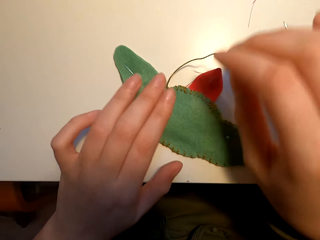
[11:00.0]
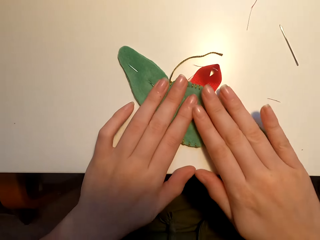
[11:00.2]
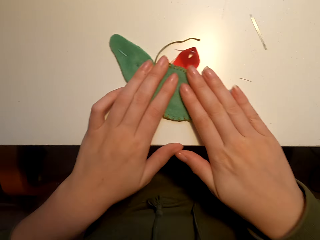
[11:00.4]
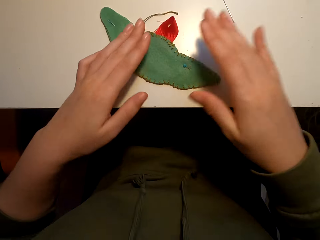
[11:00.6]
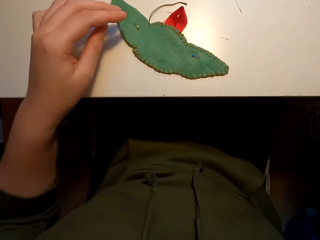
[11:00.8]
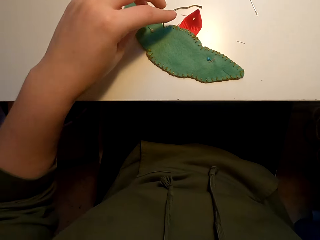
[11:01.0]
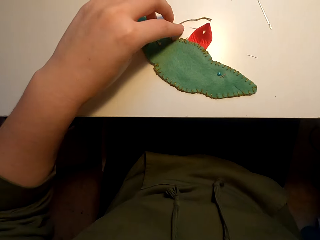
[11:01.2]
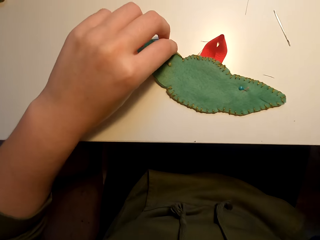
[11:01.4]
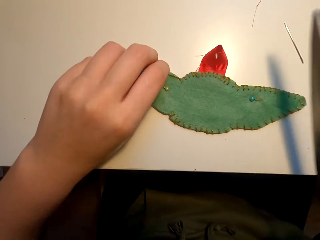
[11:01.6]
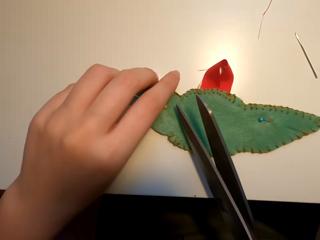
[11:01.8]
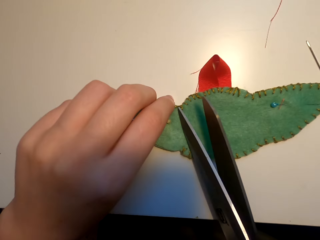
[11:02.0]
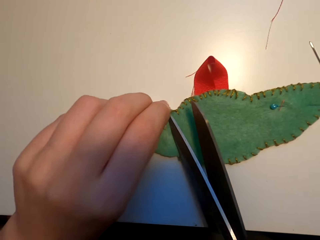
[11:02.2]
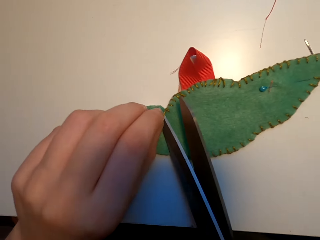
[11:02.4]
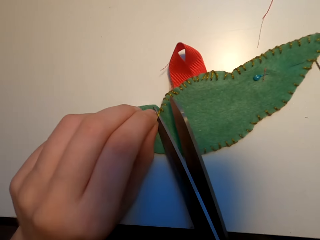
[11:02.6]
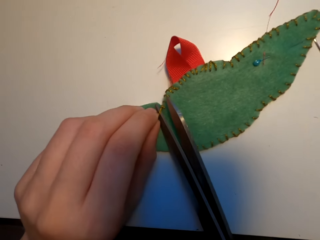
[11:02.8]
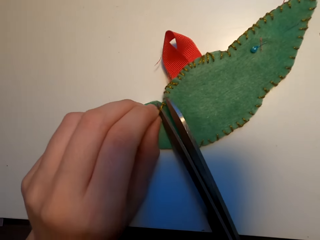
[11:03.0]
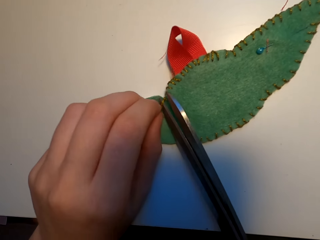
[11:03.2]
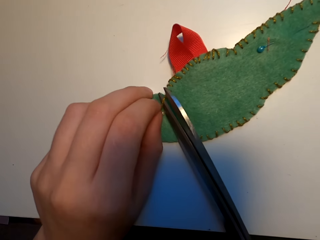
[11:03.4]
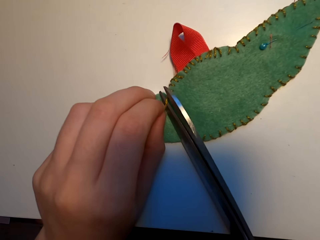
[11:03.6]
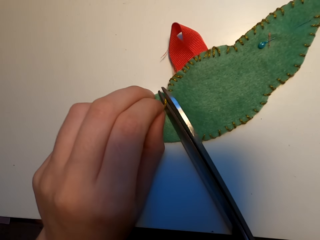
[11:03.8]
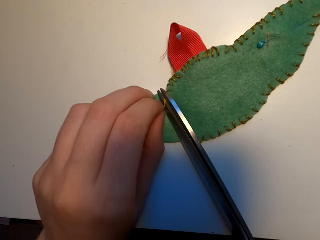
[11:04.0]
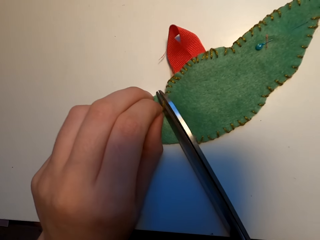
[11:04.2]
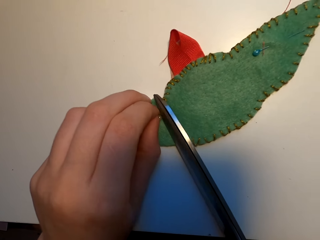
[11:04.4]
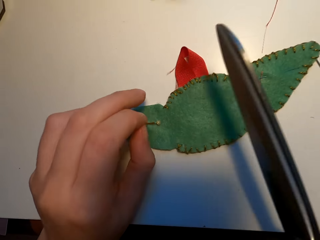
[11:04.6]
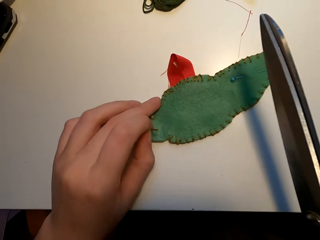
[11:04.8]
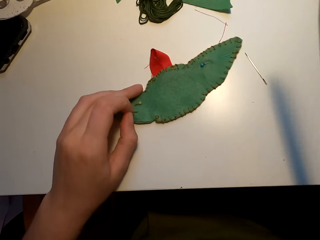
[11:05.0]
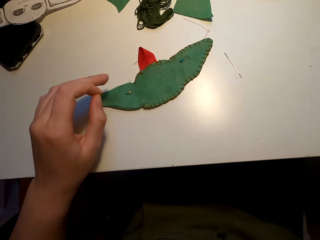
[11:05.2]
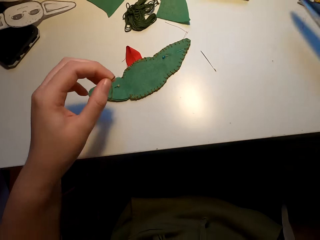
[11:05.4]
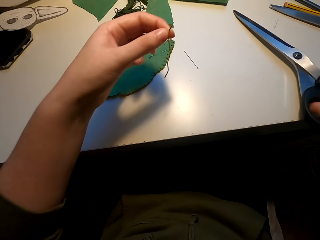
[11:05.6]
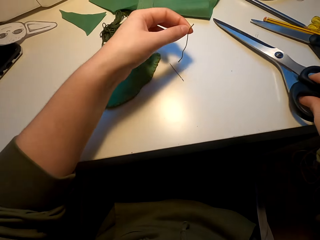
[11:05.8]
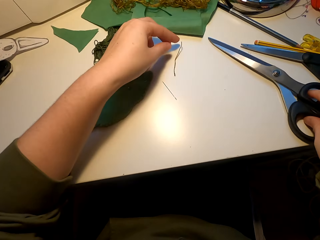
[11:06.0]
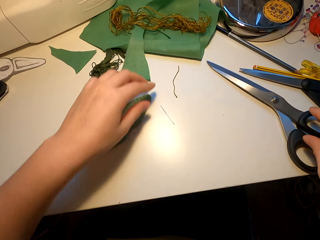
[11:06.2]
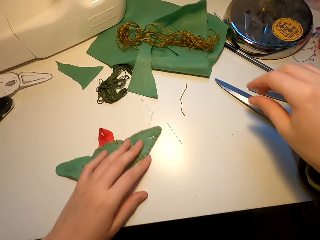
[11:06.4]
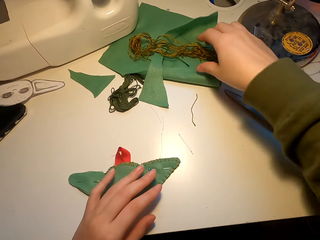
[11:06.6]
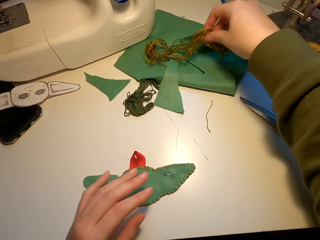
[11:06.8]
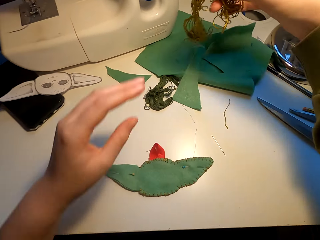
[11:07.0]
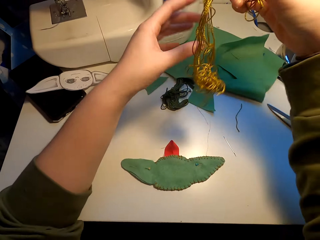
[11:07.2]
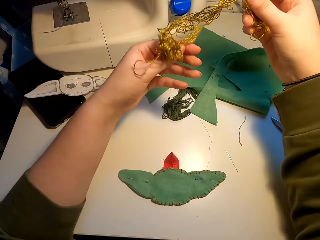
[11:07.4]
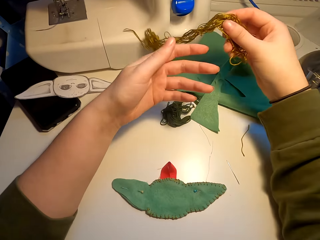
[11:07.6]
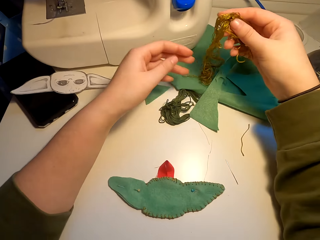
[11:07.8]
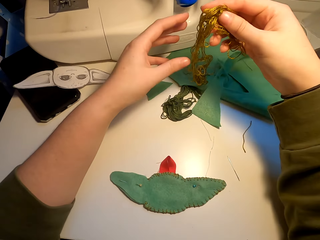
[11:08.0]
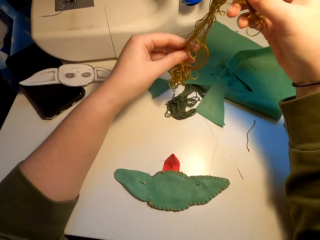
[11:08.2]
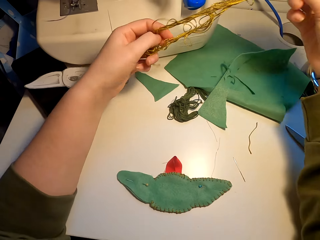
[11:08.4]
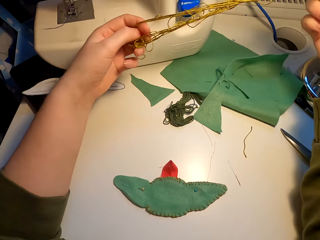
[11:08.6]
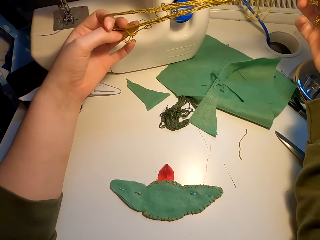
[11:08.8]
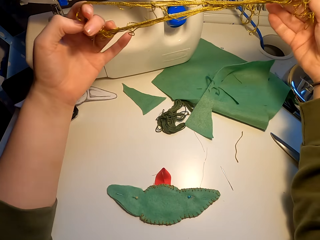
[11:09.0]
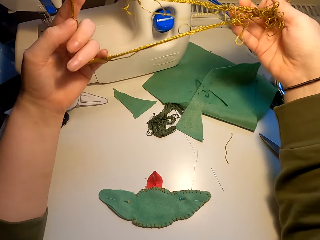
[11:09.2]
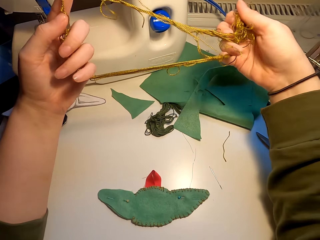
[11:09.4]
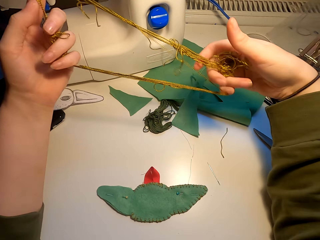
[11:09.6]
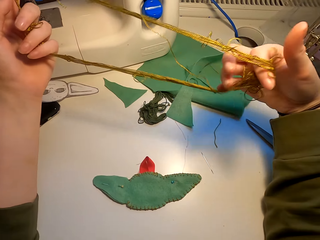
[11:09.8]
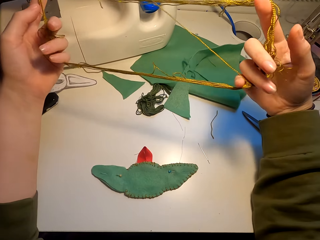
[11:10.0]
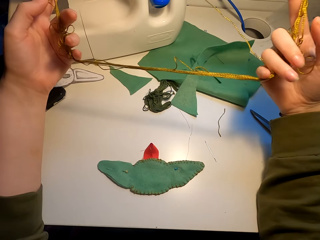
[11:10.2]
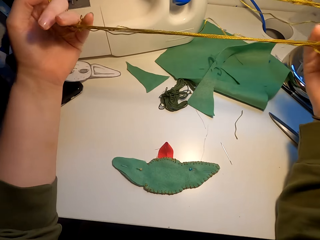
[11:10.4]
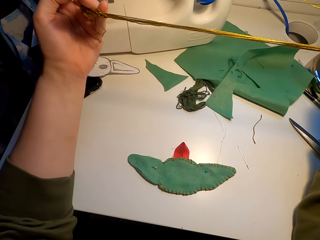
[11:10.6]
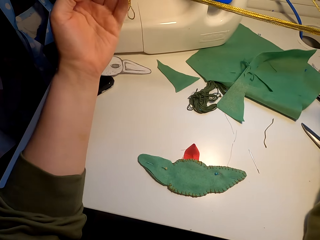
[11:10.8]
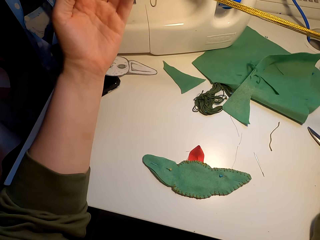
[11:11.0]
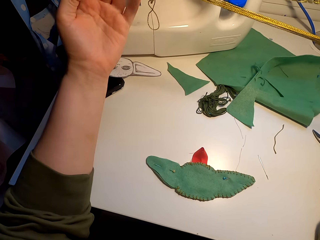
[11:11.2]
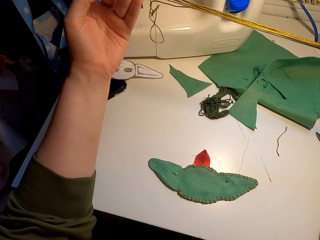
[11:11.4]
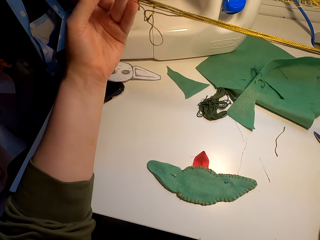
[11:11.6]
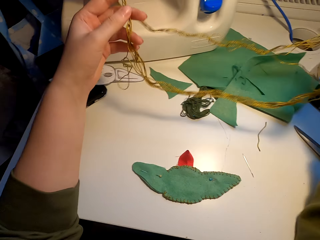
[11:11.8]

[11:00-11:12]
The camera wearer wipes the fabric. They pick up the scissors. They cut the yarn or thread with the scissors. They place the scissors on the table. They take the yarn on the table. They stretch the thread.

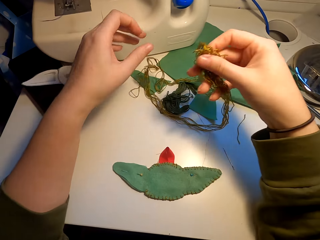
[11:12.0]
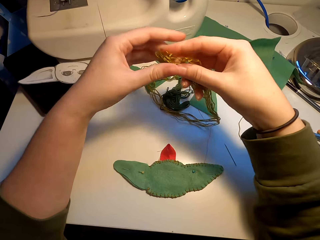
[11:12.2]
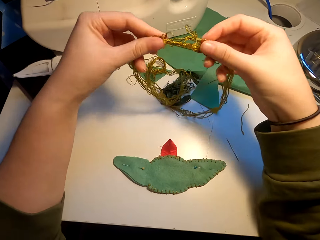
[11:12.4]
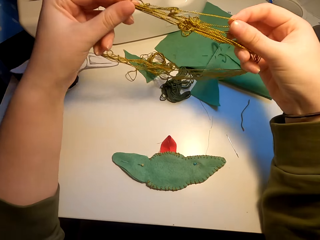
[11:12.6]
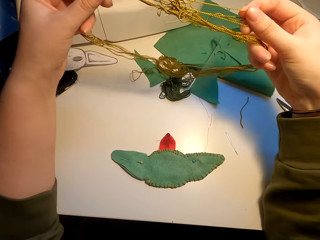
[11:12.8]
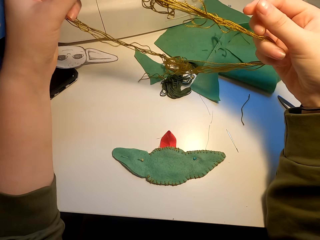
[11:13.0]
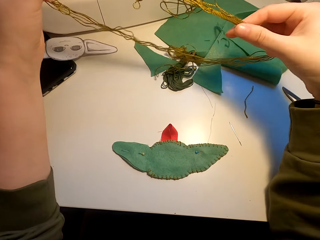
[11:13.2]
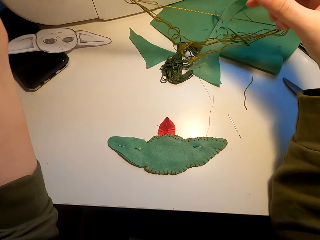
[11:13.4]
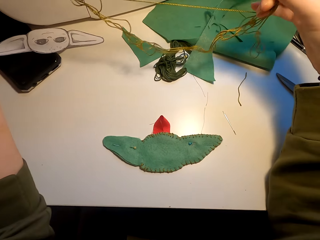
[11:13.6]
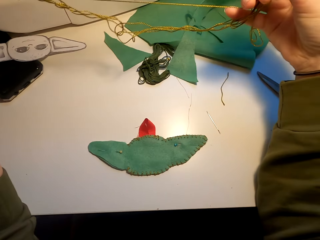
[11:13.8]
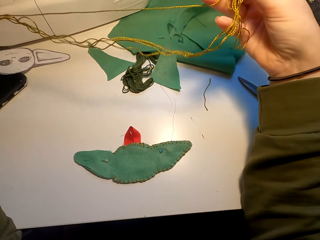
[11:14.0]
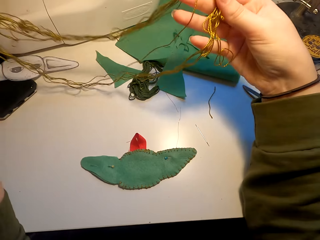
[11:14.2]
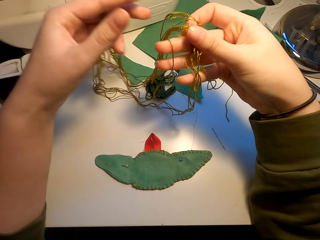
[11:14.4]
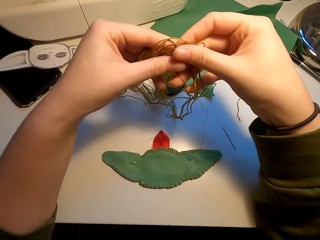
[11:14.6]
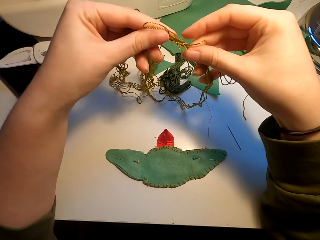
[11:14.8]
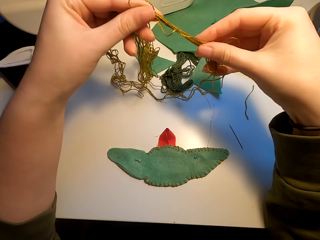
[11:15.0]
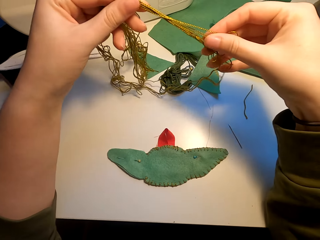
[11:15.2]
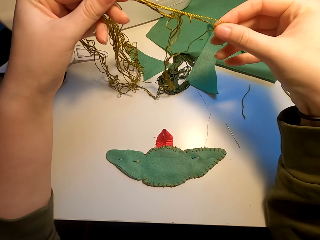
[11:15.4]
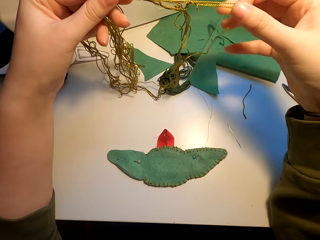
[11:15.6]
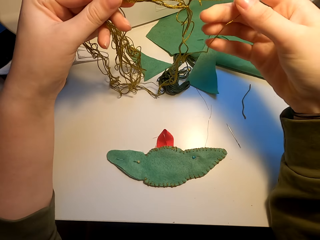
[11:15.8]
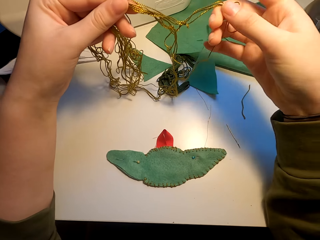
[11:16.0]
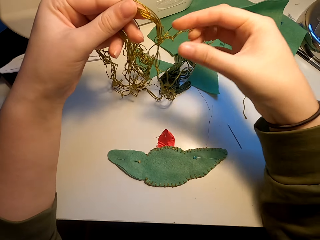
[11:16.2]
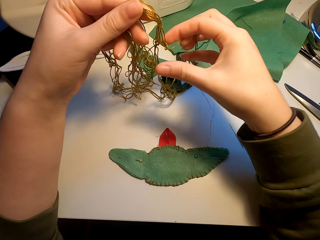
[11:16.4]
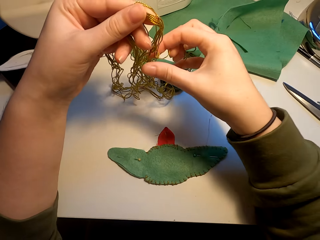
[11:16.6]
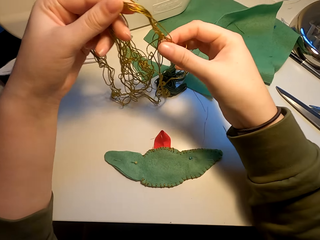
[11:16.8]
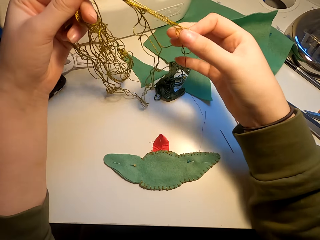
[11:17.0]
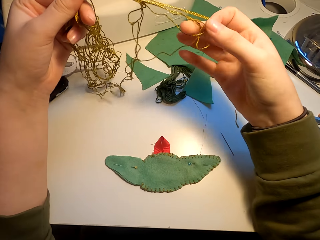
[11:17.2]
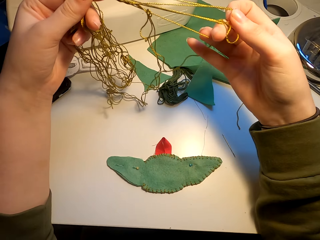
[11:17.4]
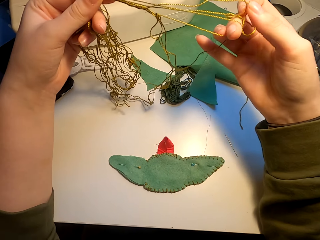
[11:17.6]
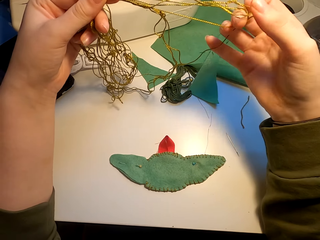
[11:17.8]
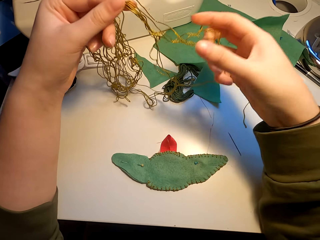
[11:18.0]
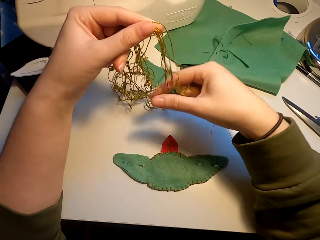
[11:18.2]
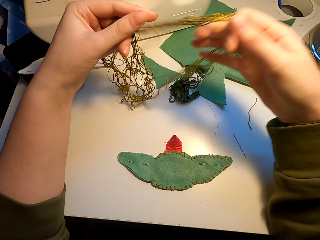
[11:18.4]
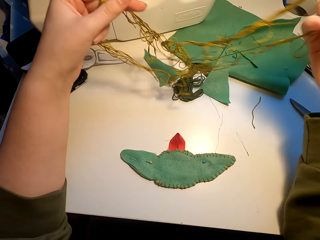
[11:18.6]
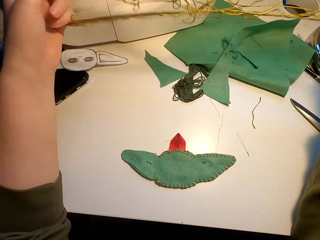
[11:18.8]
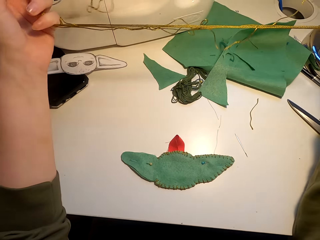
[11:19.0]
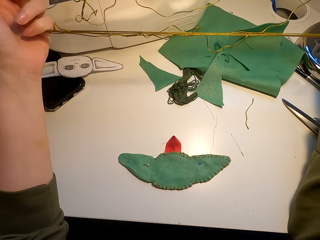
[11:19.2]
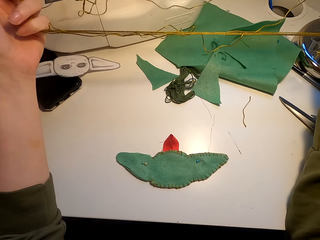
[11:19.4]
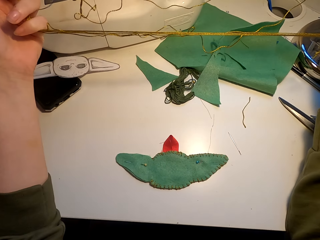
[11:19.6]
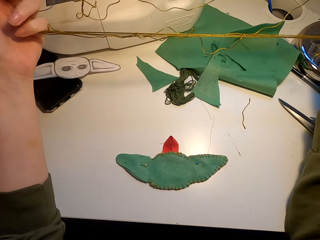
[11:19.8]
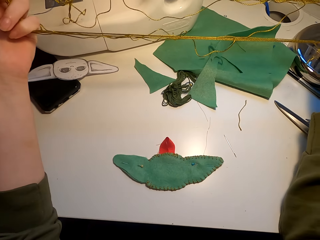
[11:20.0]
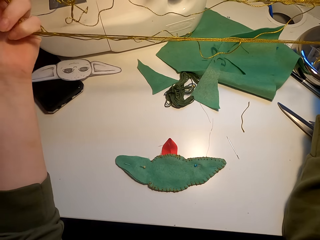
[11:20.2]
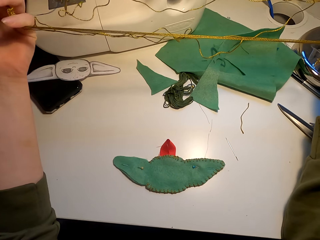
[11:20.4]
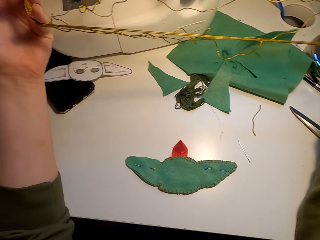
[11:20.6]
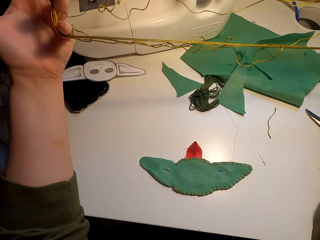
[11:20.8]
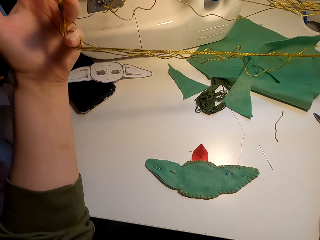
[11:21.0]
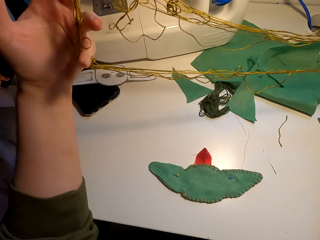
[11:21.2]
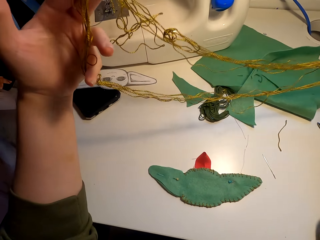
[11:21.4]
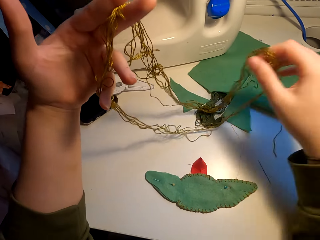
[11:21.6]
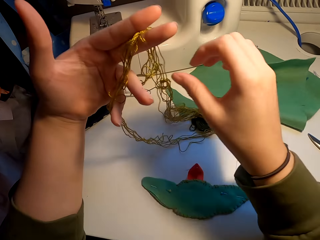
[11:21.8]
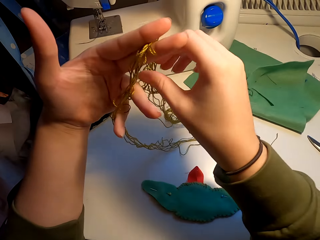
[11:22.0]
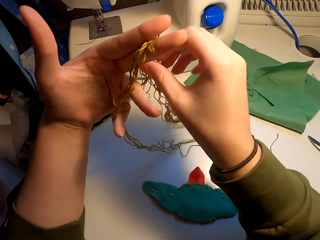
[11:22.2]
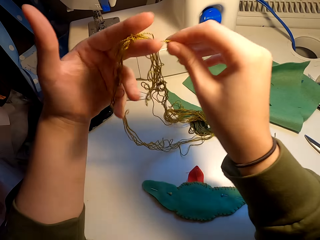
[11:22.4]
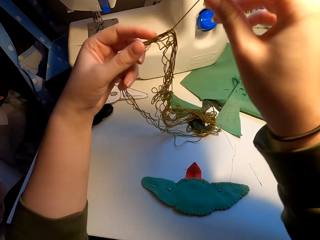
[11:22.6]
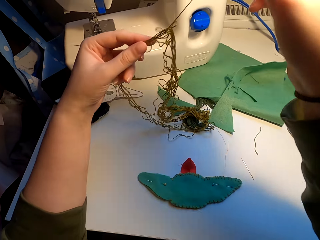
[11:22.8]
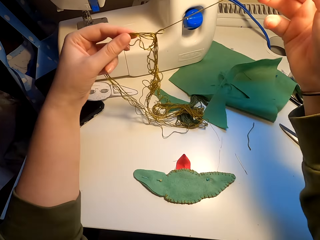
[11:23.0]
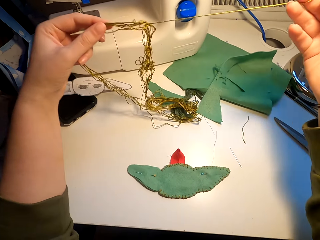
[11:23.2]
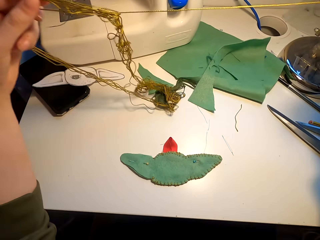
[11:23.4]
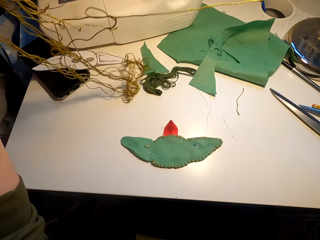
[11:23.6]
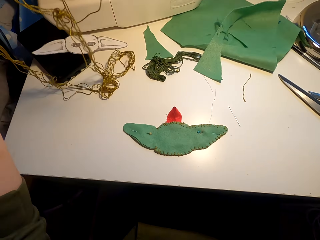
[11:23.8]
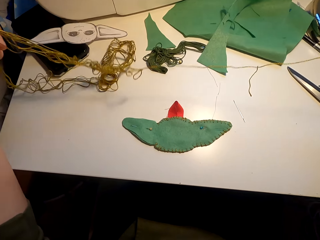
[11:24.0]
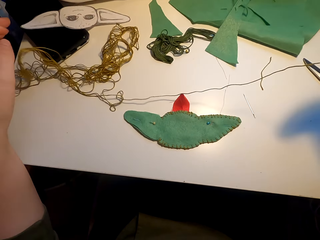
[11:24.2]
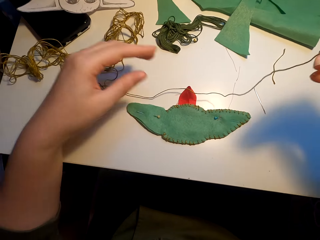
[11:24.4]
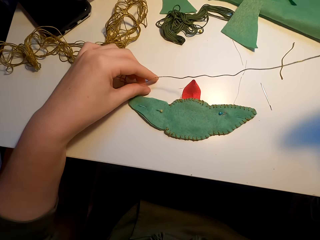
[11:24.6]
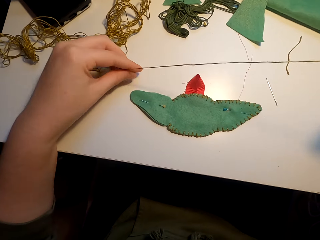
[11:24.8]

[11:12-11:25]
The camera wearer straightens the yarn.
